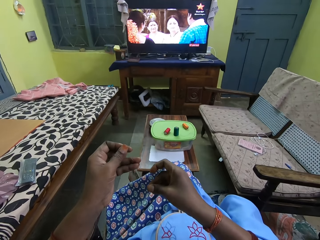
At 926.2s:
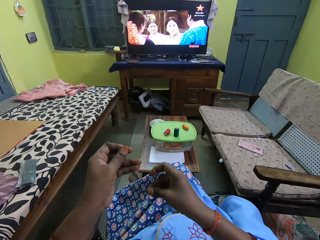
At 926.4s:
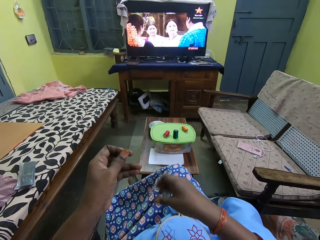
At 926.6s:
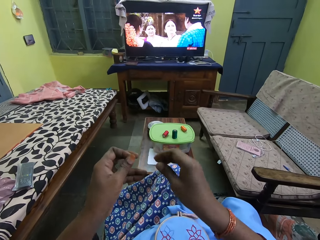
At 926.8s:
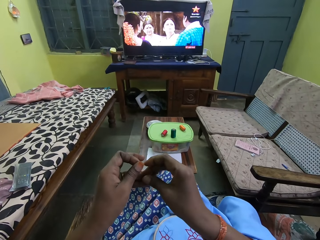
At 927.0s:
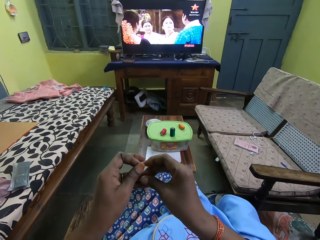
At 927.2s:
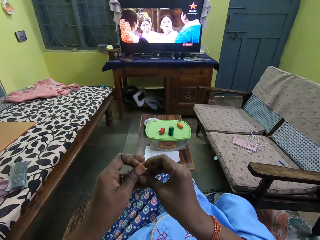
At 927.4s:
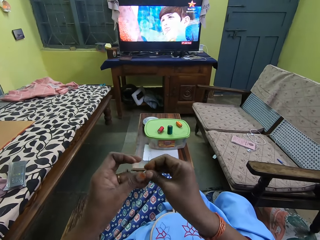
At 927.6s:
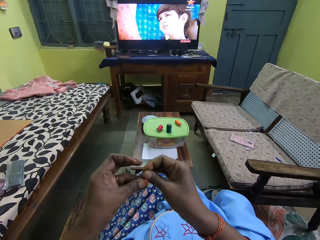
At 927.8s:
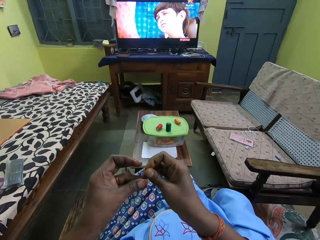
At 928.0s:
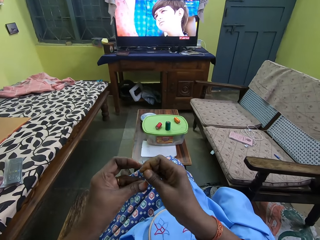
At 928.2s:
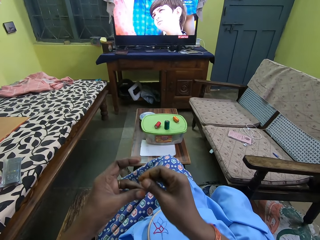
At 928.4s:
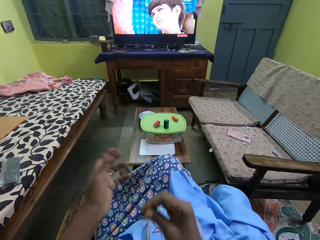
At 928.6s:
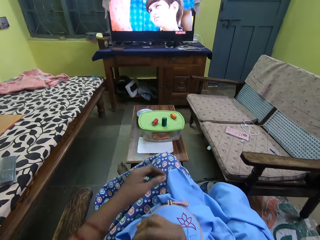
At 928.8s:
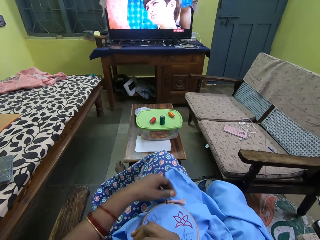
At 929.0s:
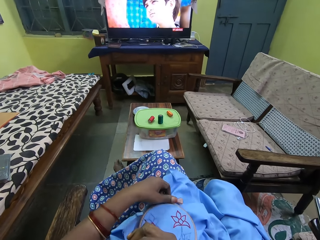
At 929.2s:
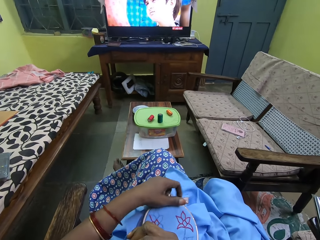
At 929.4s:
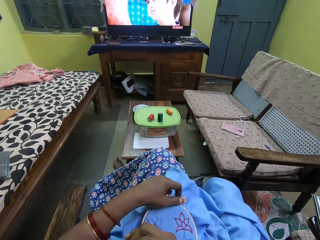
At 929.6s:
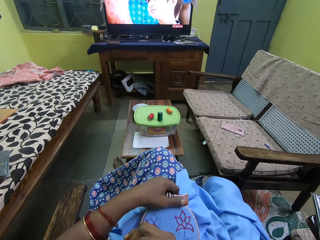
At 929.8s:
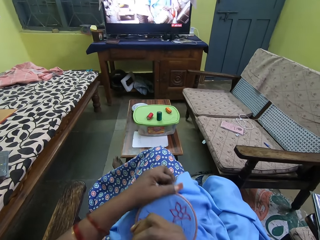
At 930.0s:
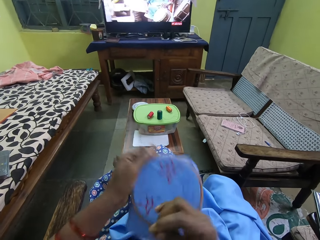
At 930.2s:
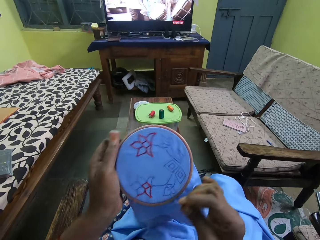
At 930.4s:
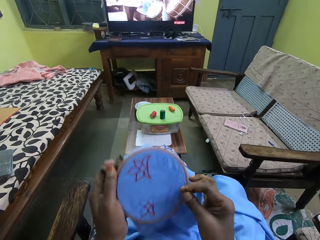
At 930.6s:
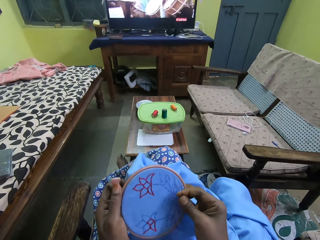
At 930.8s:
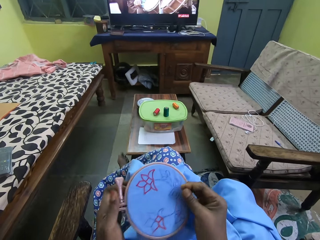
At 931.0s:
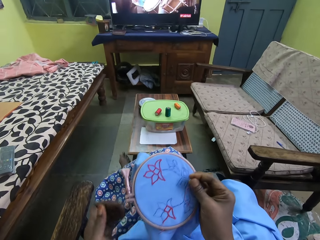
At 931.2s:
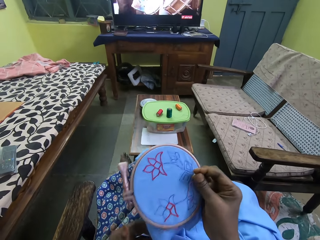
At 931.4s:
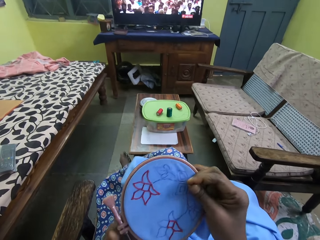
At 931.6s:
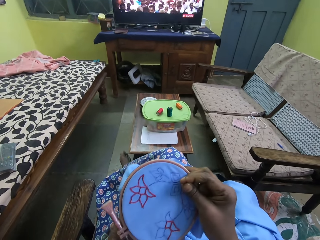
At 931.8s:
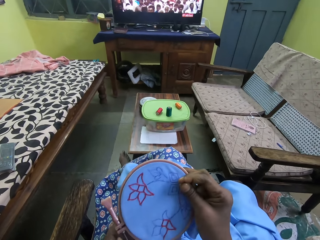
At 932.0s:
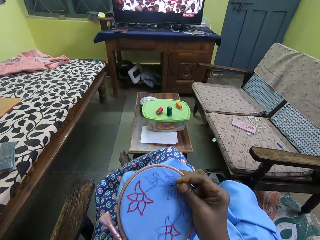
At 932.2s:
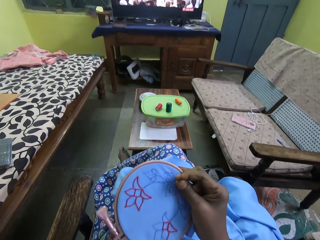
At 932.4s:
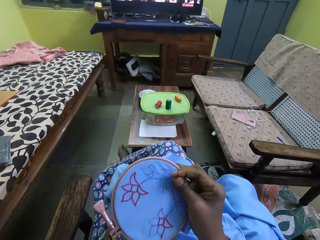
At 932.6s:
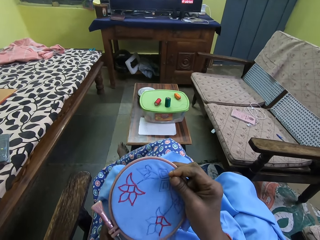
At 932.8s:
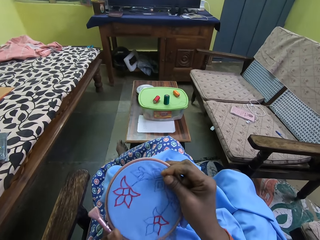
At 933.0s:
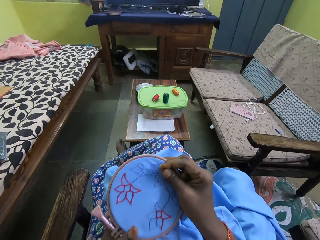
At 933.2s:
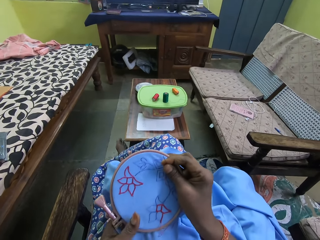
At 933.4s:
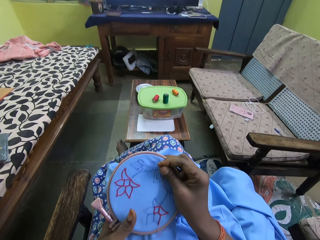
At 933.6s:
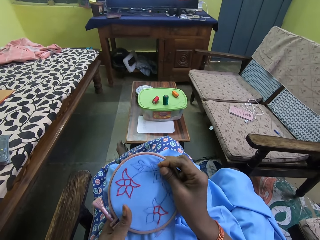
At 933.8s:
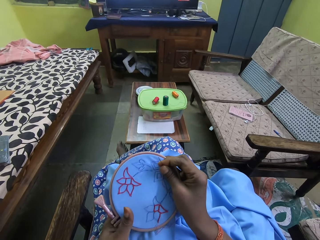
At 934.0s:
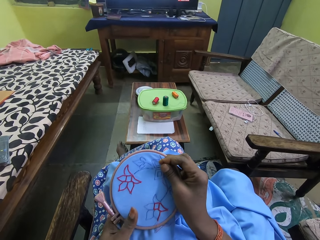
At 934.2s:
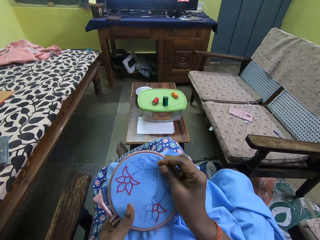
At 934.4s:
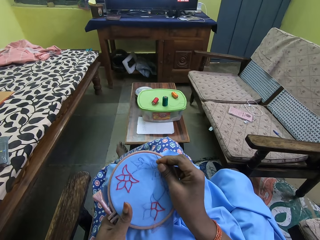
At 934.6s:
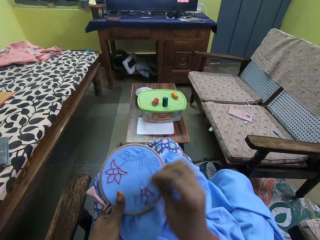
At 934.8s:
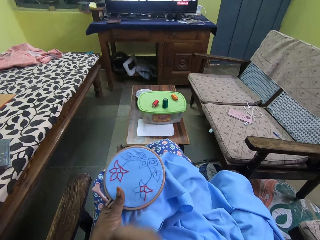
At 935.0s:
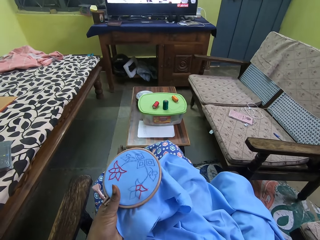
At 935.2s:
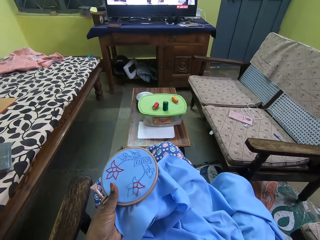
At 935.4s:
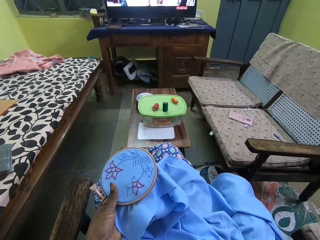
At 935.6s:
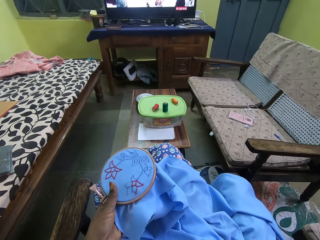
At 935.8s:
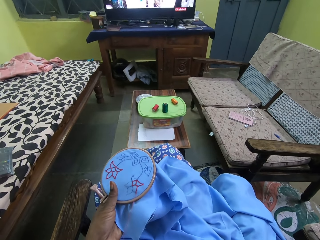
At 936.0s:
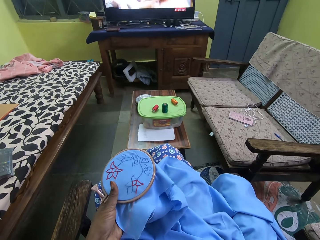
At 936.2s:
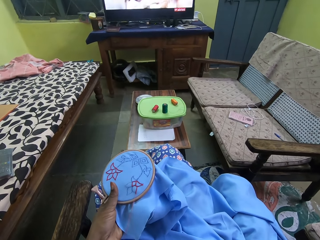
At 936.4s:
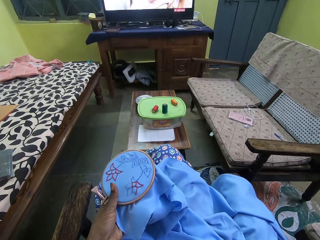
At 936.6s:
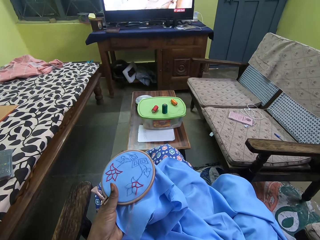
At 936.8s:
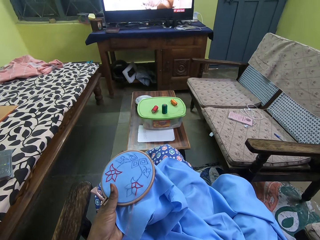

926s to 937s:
The camera wearer passes the needle and thread from her left hand to her right hand. She picks up the embroidery hoop from her lap with her left hand. She adjusts the cloth. She holds the embroidery hoop with her right hand. She holds the embroidery hoop with her left hand.

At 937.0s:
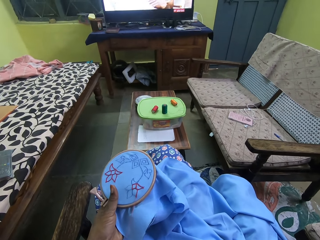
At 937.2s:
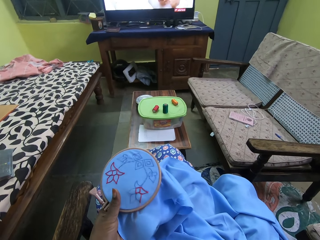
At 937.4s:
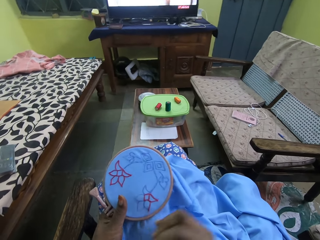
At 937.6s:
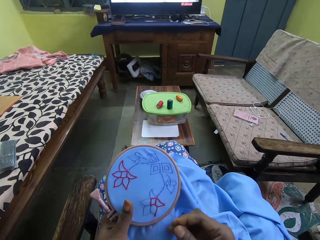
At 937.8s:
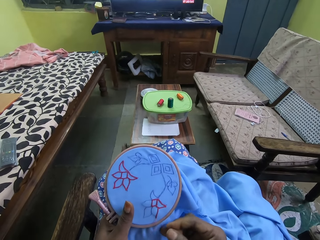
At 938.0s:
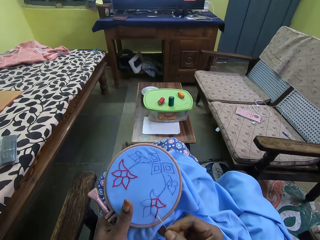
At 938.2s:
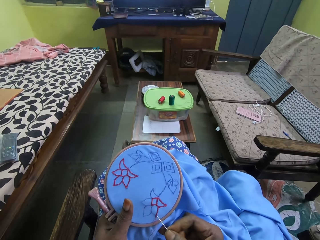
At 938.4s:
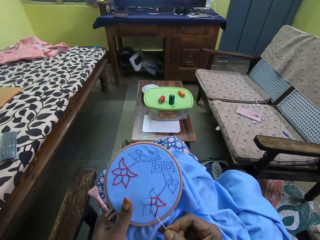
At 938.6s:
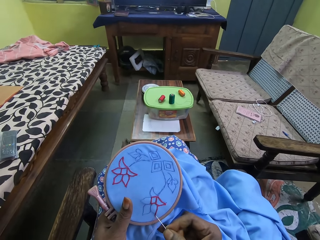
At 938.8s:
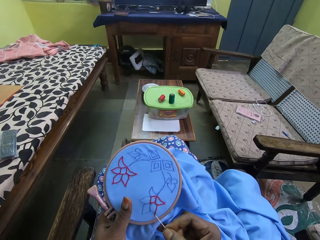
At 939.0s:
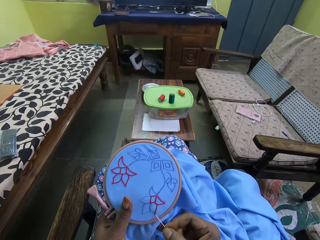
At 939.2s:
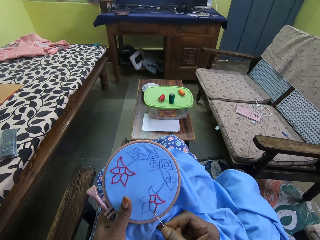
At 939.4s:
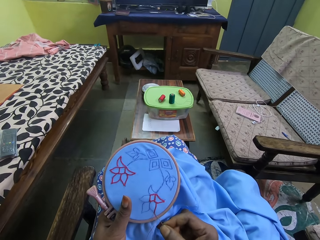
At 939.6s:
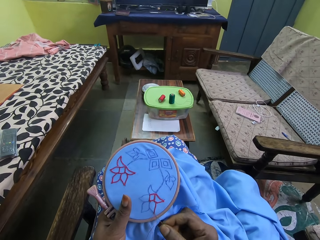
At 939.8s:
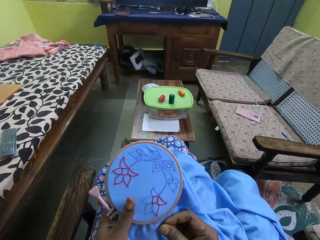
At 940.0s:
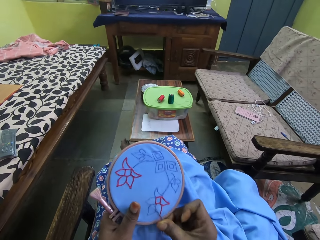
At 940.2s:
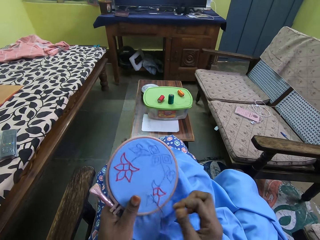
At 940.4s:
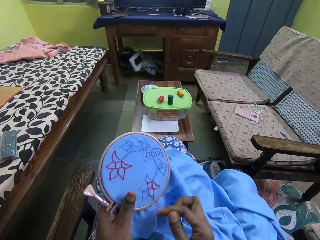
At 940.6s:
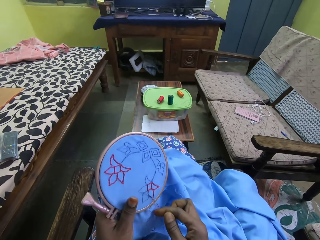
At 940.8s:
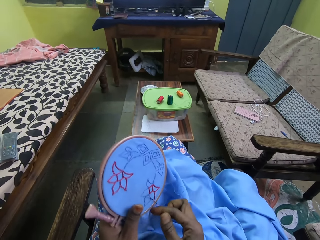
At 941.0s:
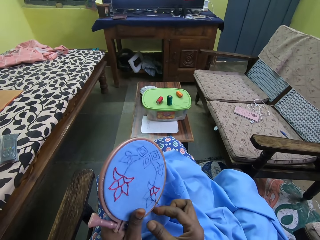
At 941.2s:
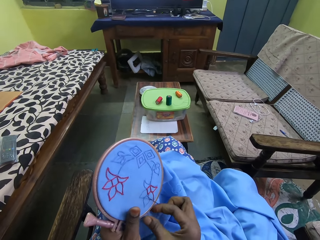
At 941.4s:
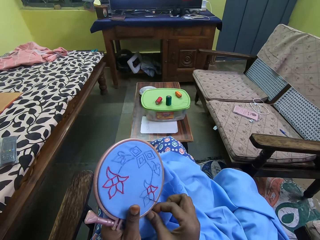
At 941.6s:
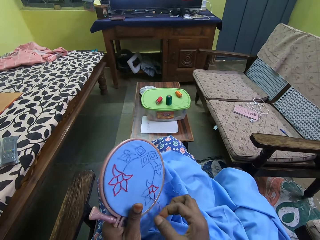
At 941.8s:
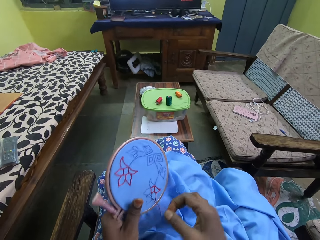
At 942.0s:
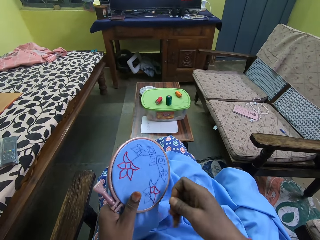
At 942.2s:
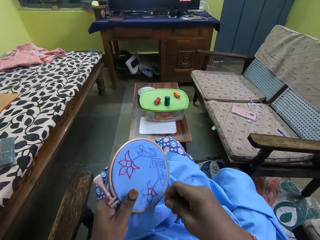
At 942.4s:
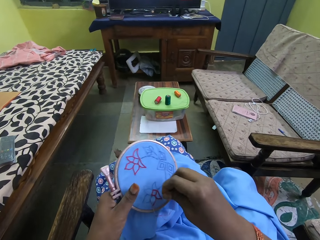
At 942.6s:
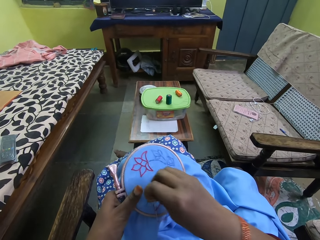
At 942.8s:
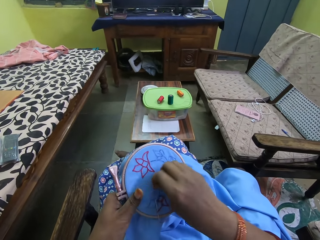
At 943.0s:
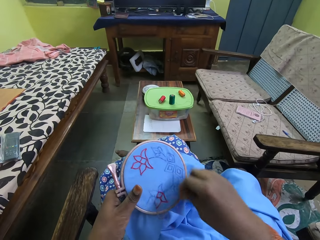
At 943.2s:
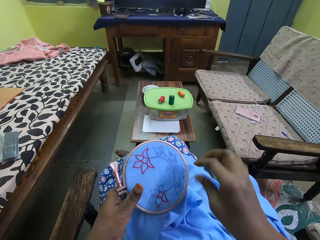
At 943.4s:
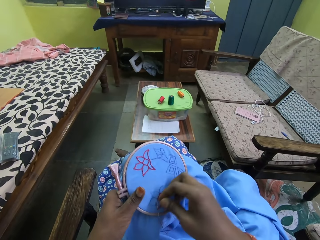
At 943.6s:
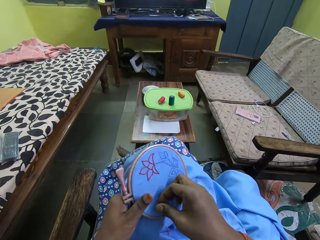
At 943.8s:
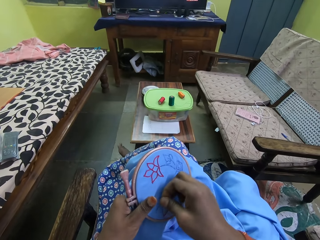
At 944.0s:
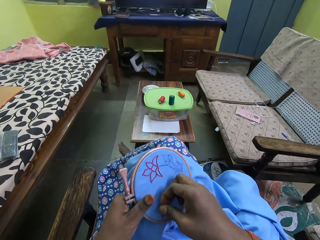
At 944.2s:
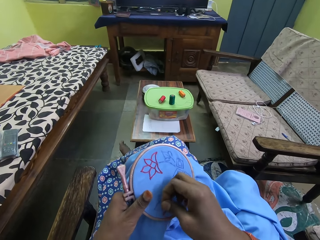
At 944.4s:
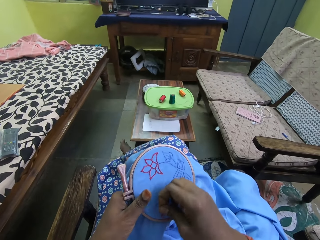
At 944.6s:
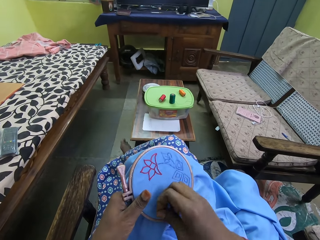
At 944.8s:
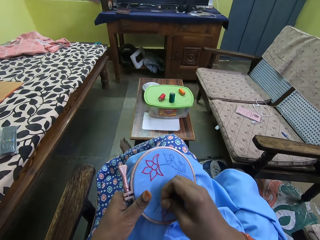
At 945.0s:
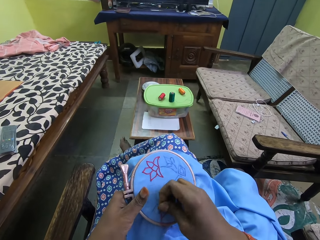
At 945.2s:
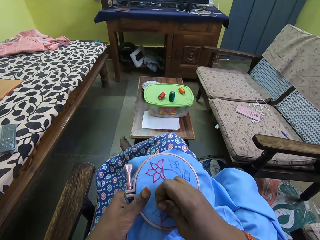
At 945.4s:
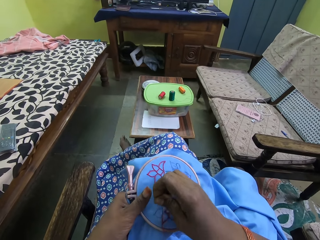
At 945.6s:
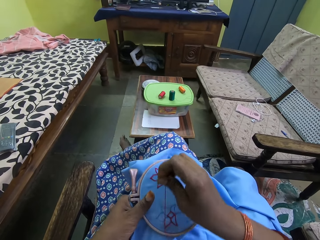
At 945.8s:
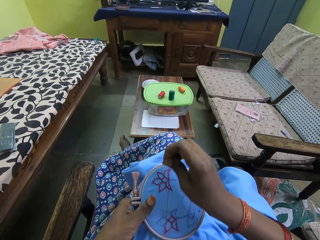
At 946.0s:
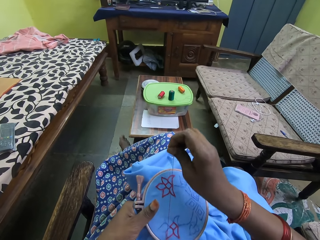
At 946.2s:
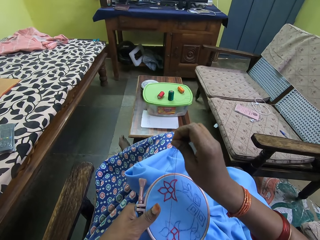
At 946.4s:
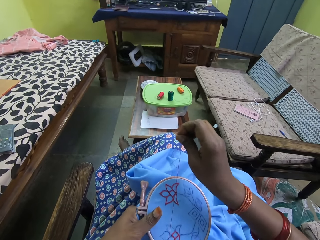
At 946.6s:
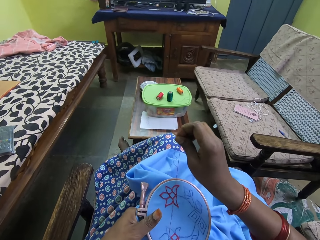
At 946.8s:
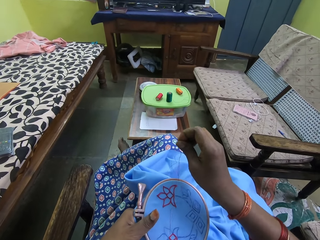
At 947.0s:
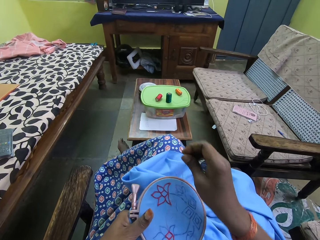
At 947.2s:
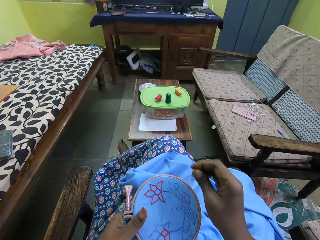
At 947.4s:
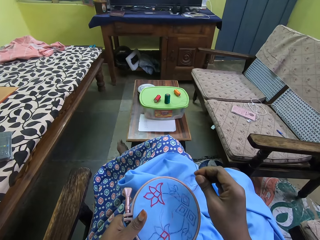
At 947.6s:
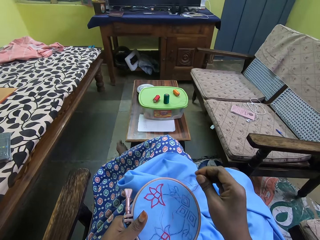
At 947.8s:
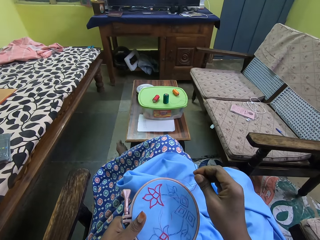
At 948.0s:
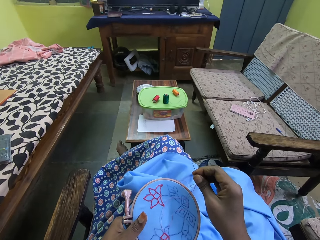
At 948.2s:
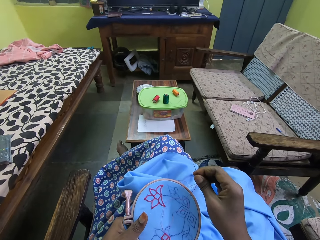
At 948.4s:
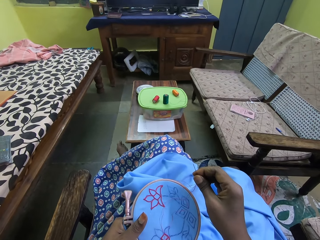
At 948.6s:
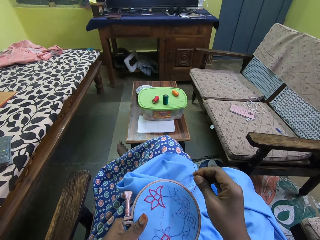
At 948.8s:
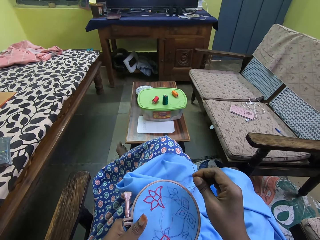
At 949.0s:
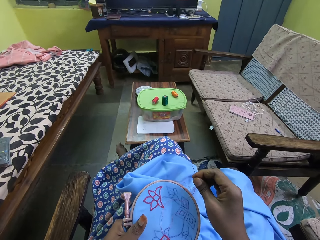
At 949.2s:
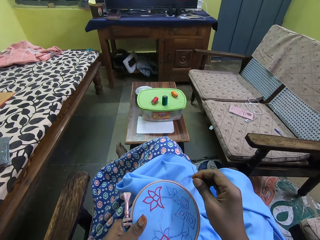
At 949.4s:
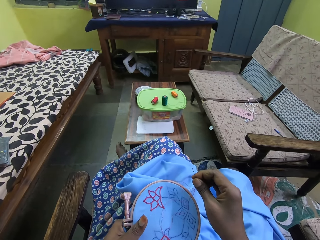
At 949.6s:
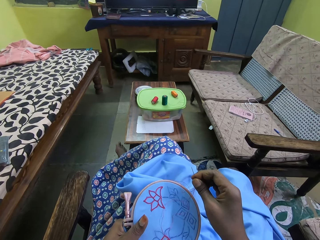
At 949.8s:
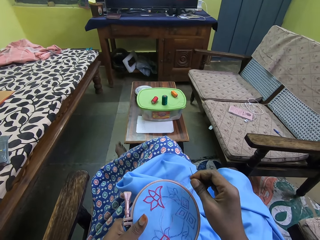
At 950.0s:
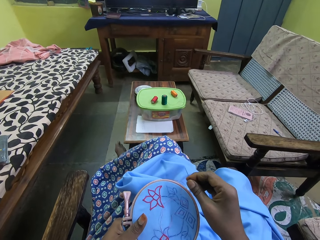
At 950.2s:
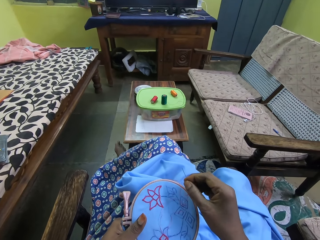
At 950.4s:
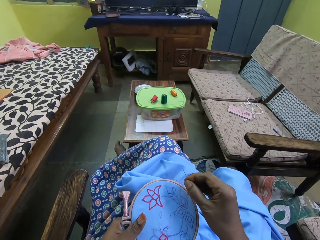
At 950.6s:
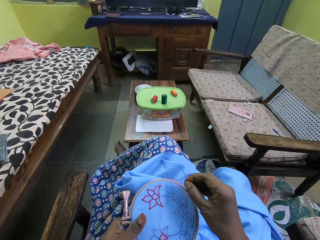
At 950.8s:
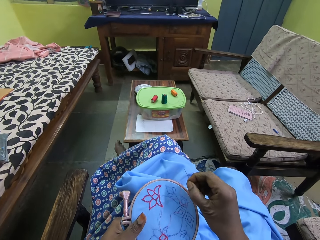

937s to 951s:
The camera wearer embroiders the fabric in the hoop with the needle and thread in her right hand. She adjusts the thread. She pulls the thread. She stares.
